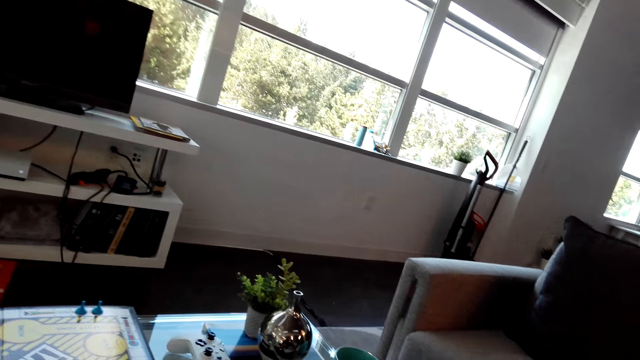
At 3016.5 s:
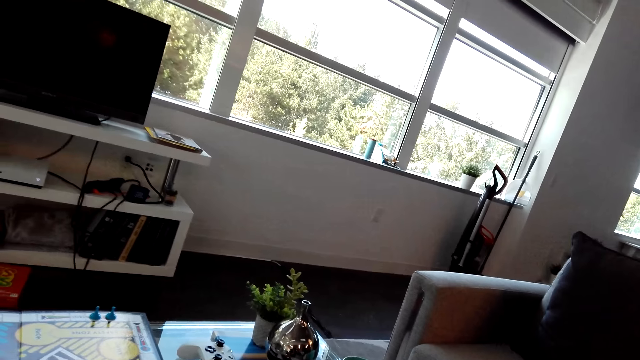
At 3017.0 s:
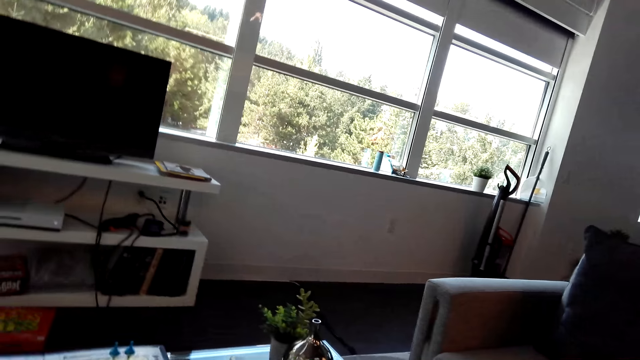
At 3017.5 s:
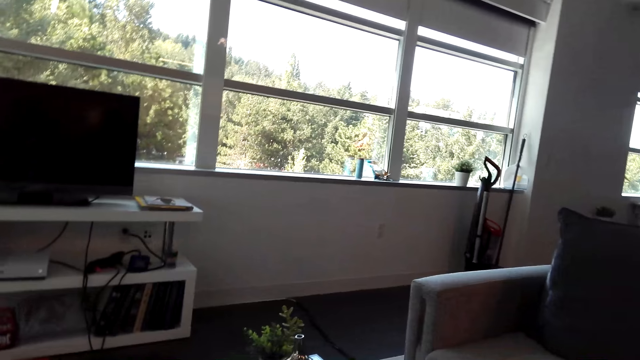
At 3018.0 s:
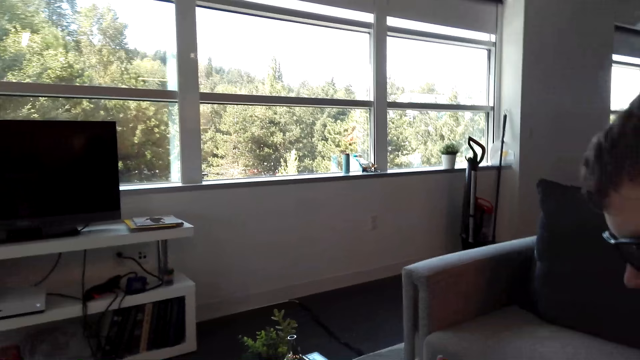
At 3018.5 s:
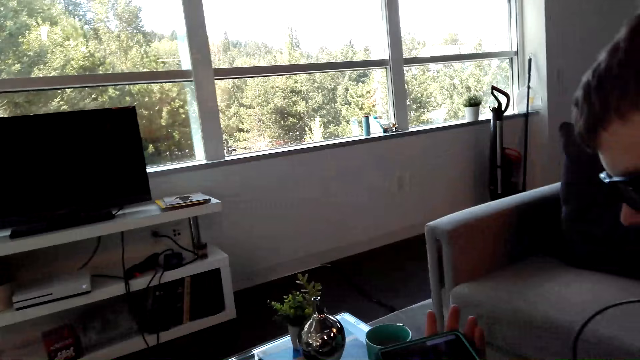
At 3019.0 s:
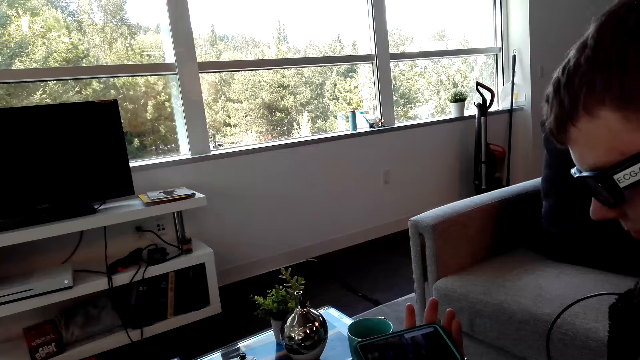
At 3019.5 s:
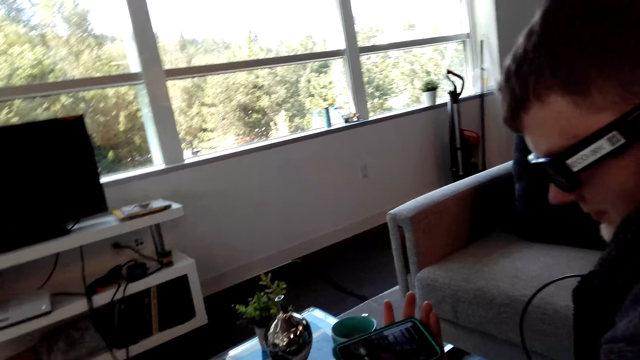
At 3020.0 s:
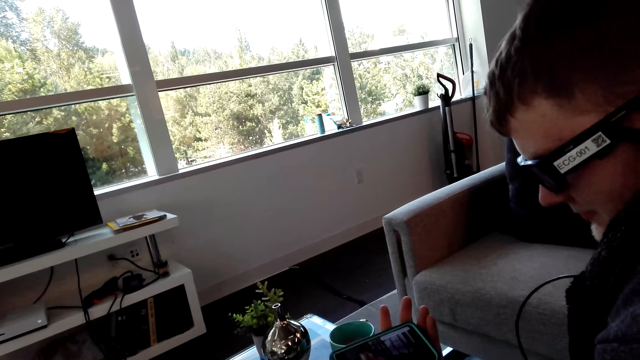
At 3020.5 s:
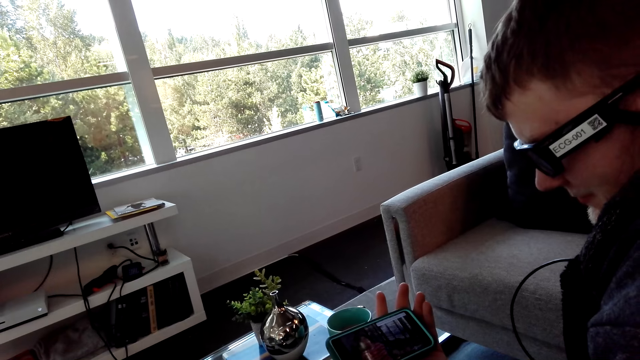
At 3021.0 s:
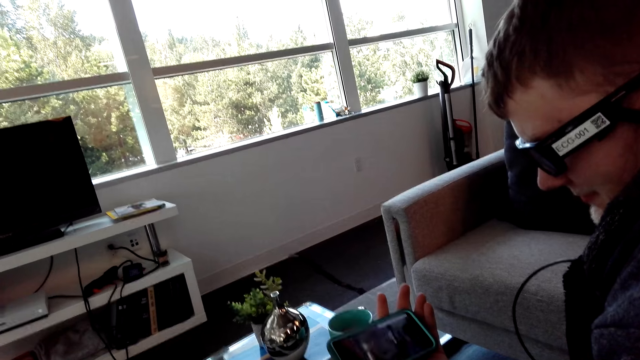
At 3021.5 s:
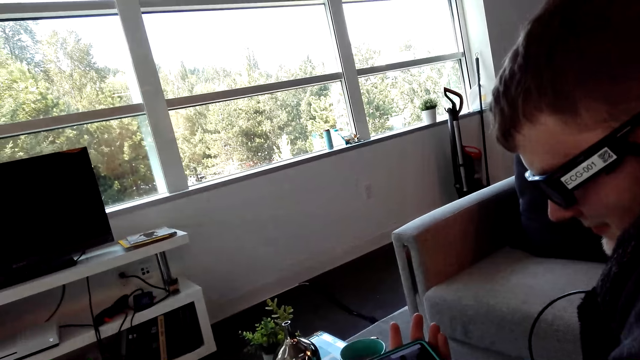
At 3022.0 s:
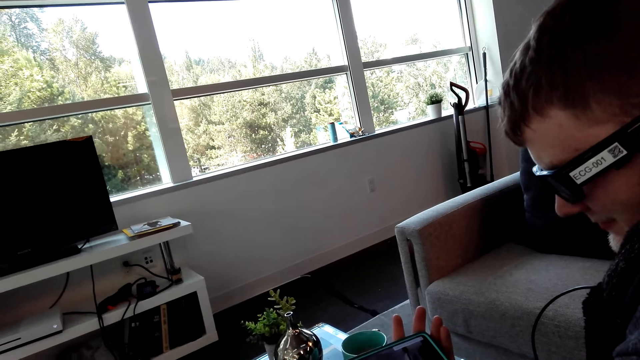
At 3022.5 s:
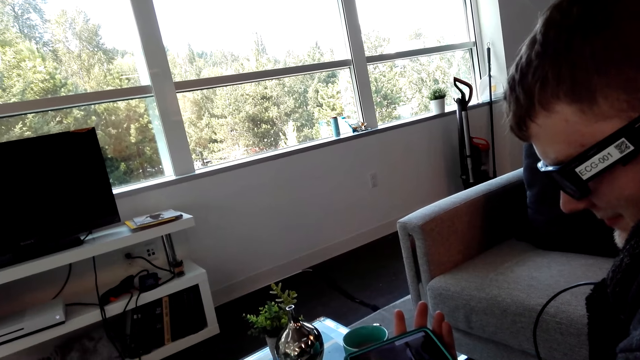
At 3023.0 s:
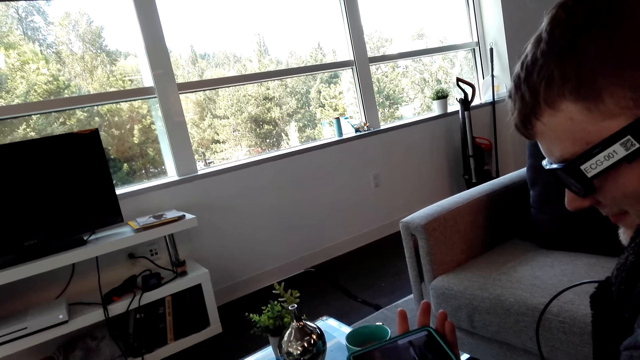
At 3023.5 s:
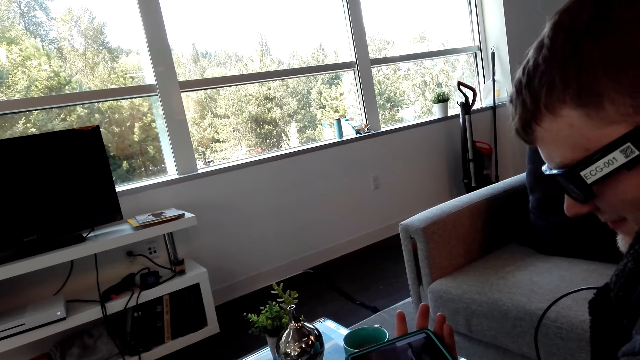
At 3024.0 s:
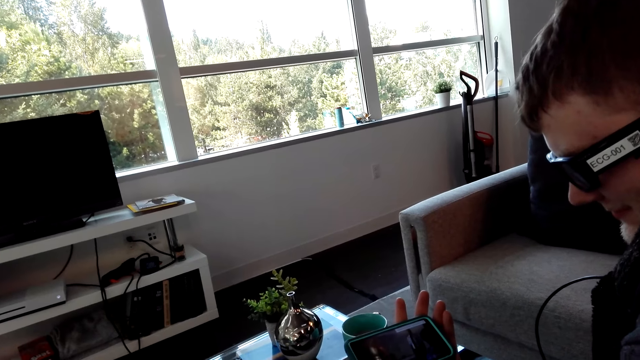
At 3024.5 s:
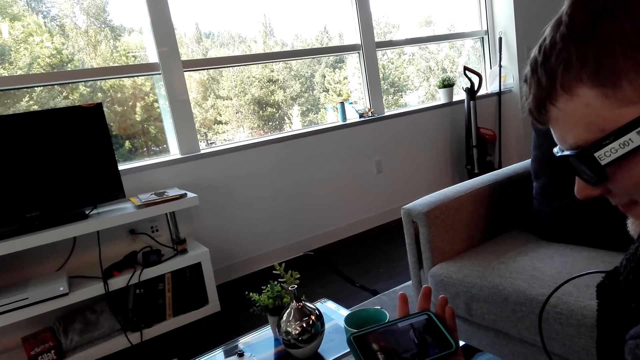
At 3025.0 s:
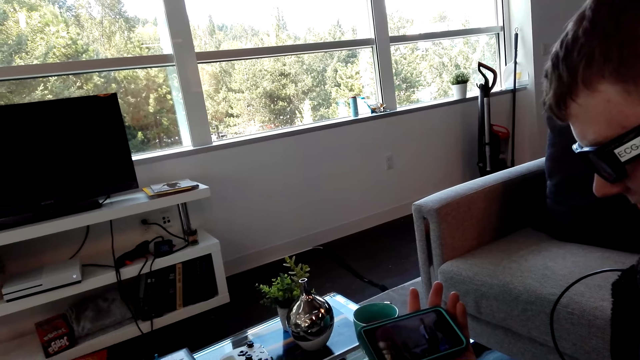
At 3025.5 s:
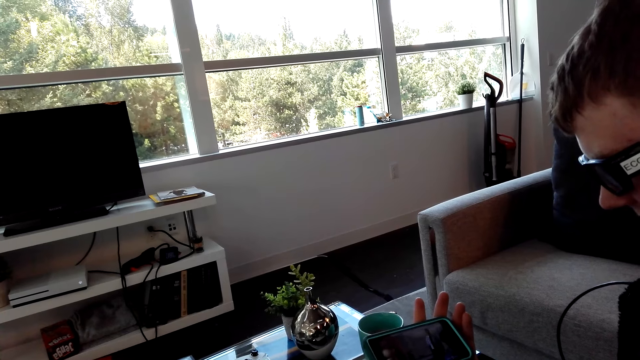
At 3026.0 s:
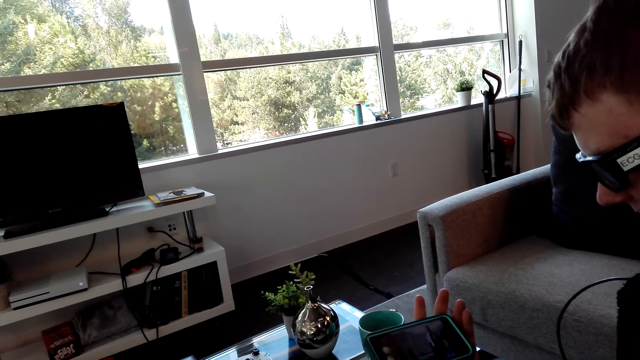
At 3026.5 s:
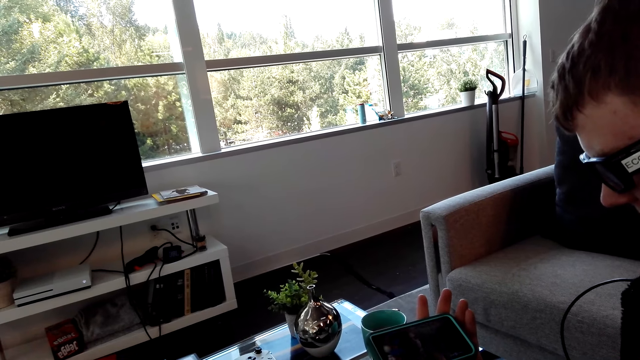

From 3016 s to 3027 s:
The camera wearer moves around the room. A man watches a video on the phone.

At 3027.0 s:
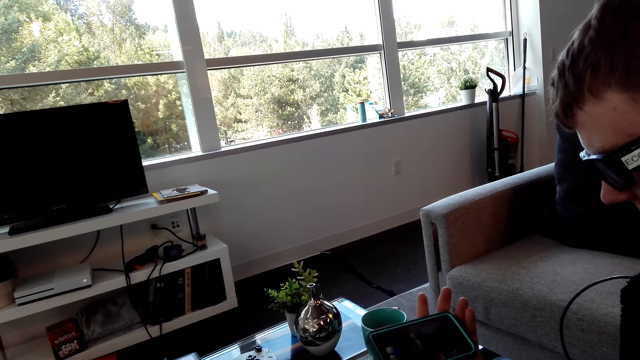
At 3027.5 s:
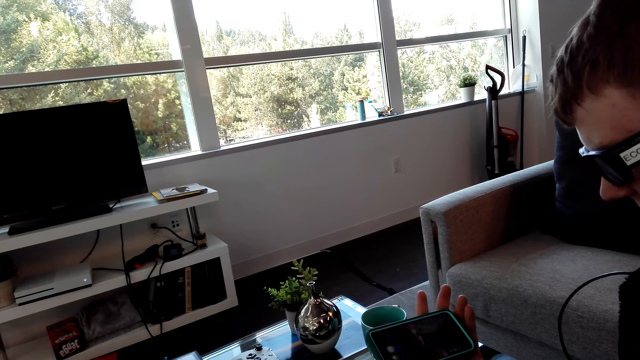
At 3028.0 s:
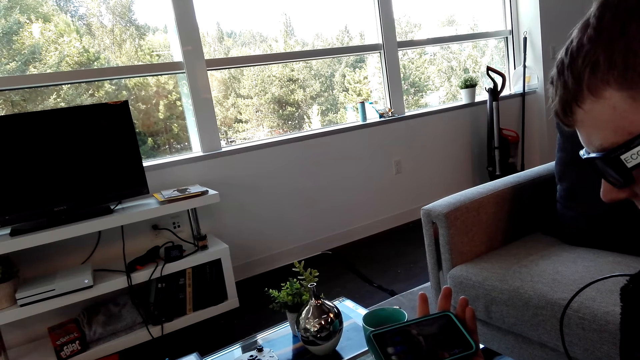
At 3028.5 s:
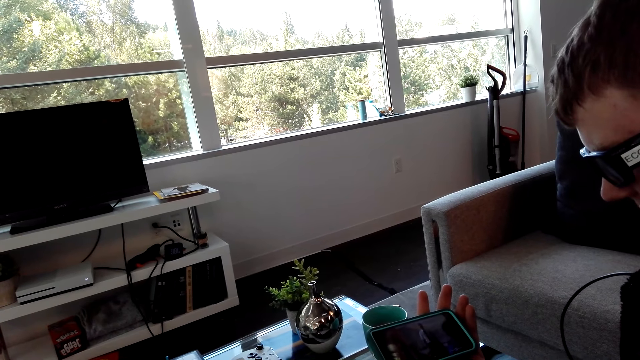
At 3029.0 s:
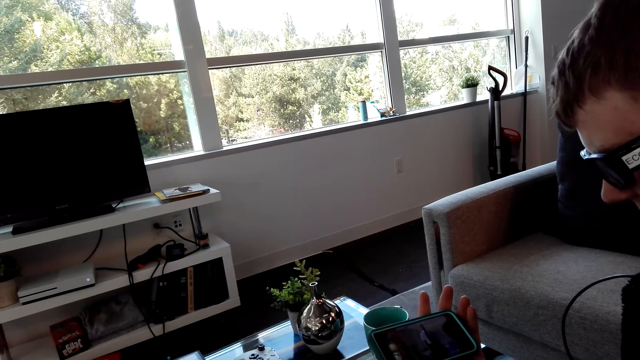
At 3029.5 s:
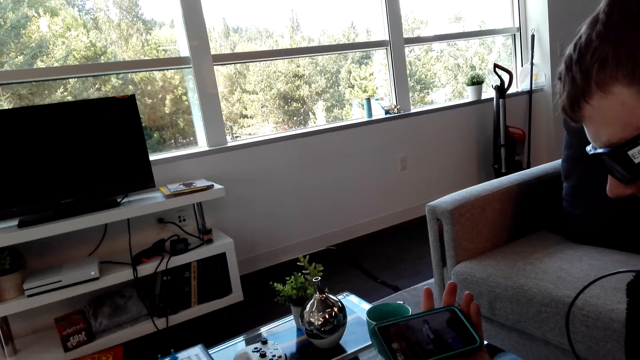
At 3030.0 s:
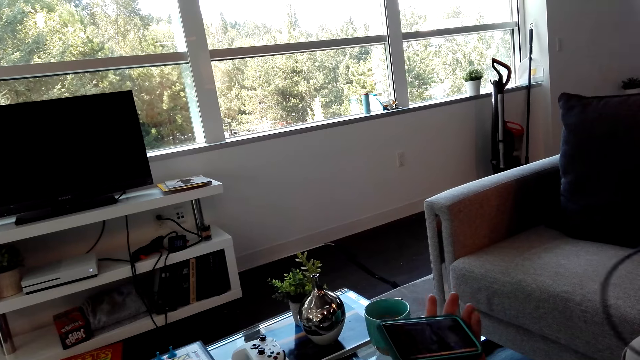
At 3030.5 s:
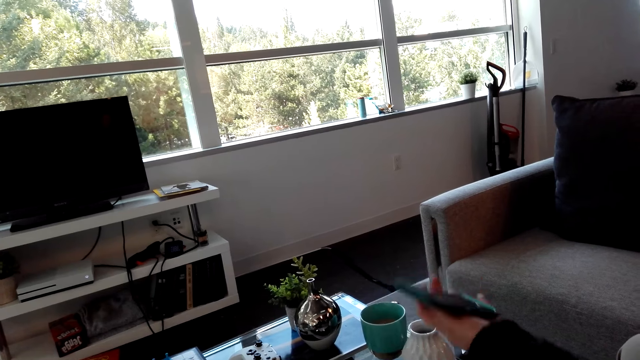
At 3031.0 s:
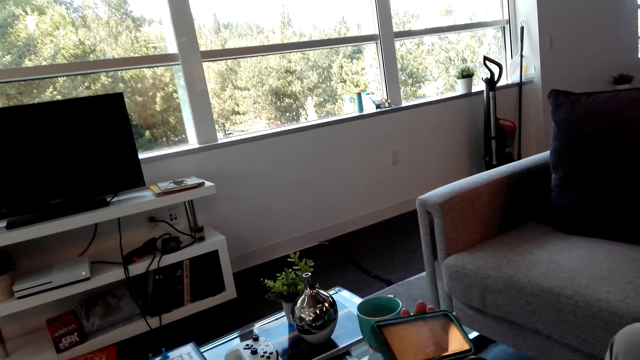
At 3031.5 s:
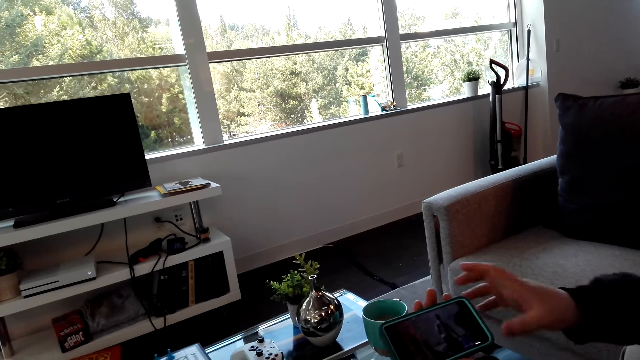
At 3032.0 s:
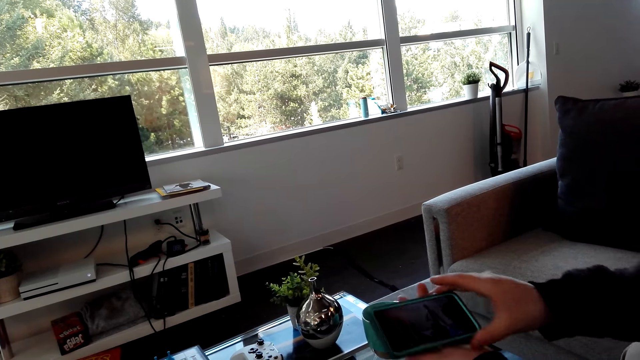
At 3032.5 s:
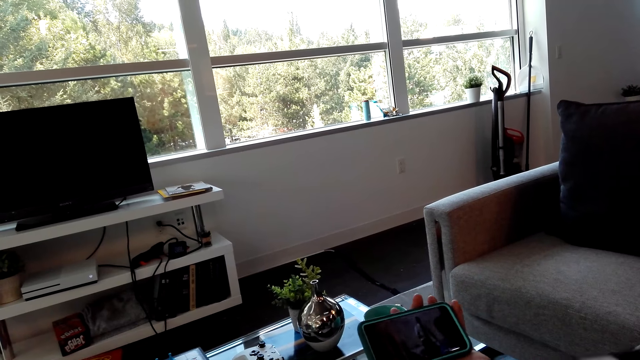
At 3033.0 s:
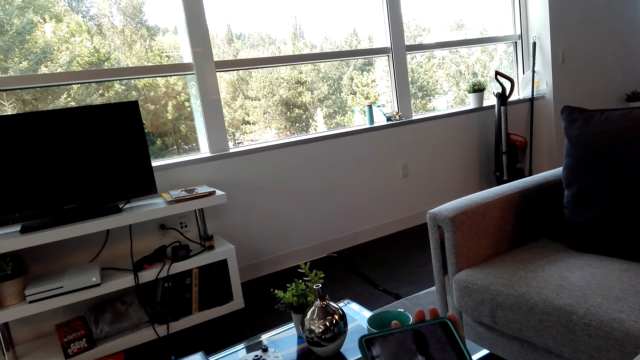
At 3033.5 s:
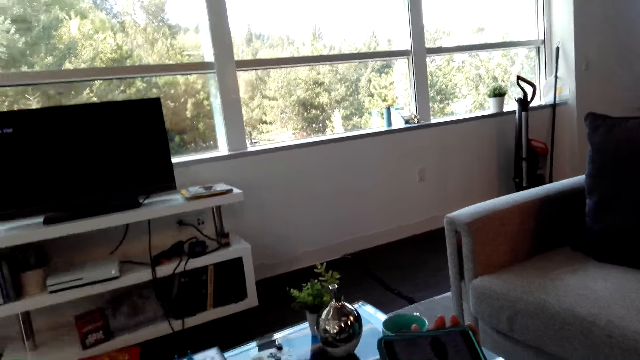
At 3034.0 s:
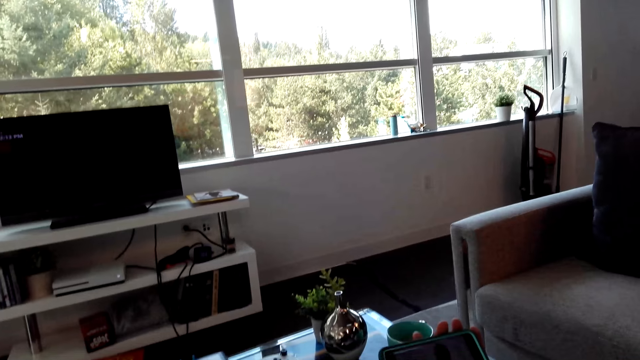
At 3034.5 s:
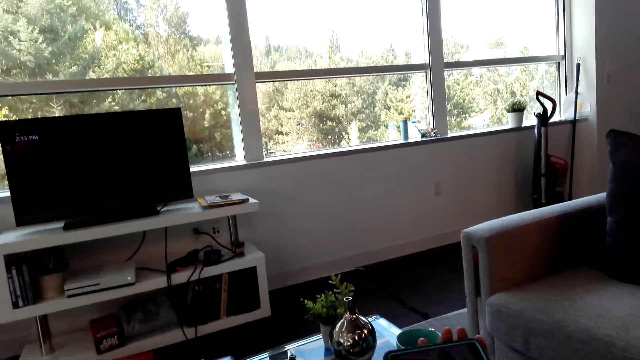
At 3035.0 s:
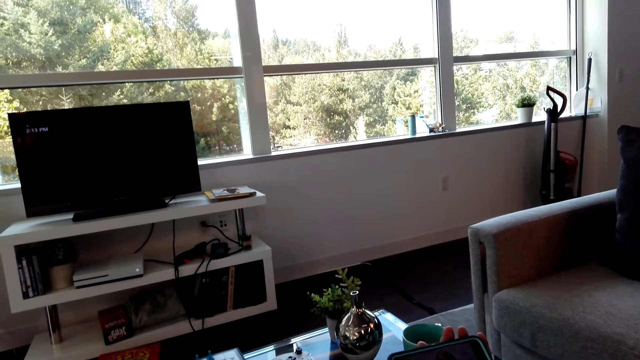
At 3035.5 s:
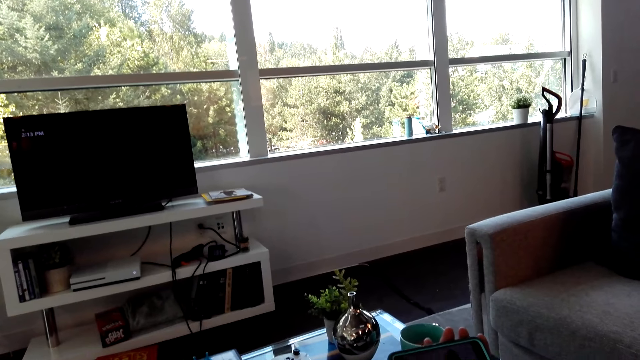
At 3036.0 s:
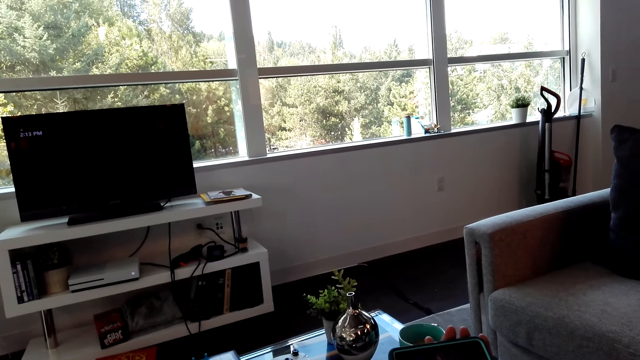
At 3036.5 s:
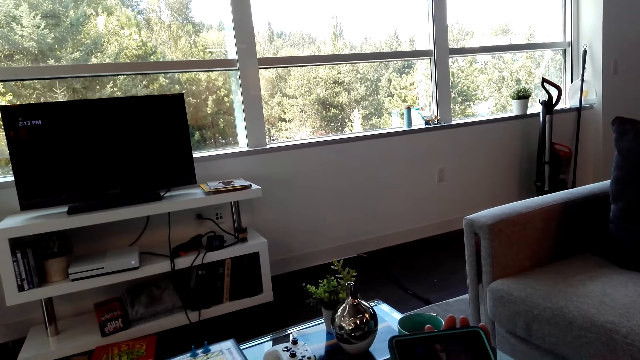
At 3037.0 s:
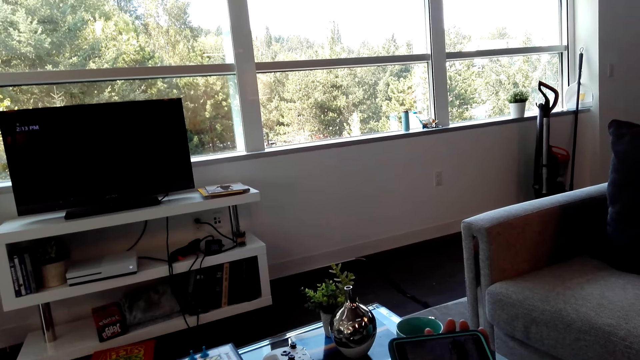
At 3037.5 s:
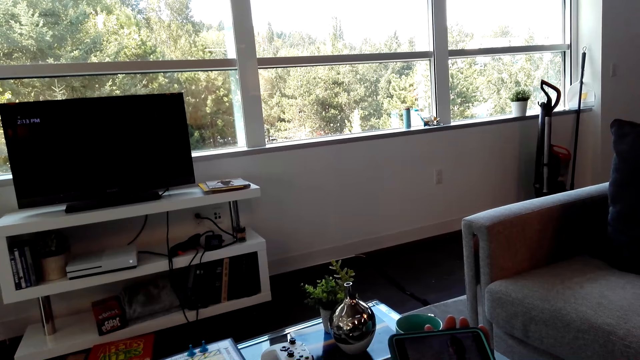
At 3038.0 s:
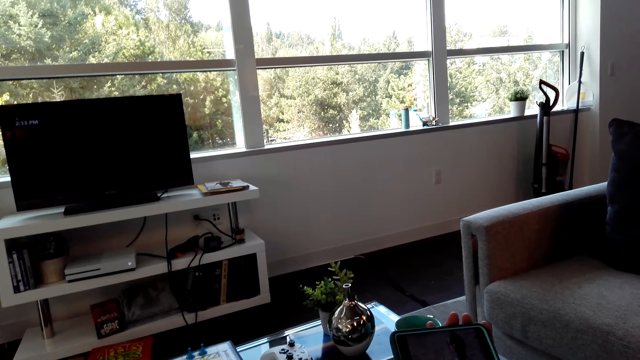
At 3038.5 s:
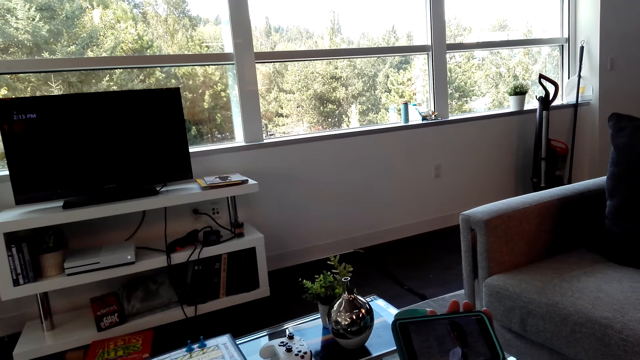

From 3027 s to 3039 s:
A man touches the phone. The man looks at the phone.
